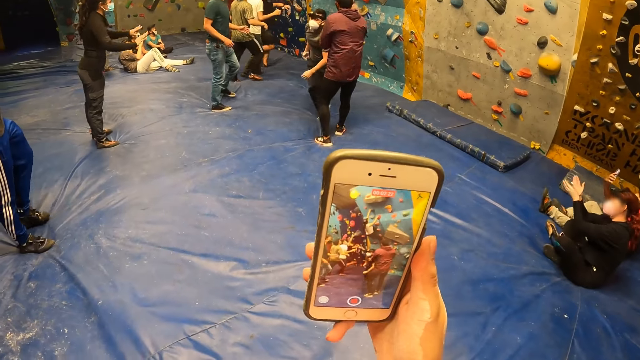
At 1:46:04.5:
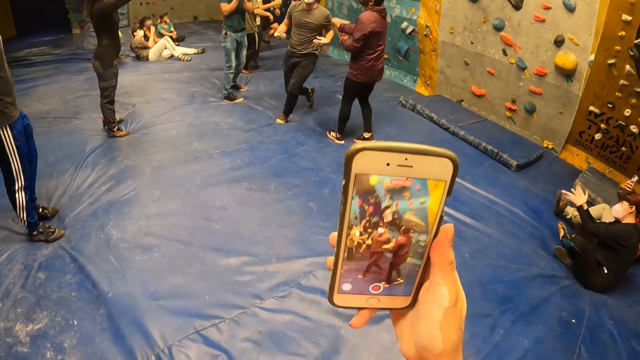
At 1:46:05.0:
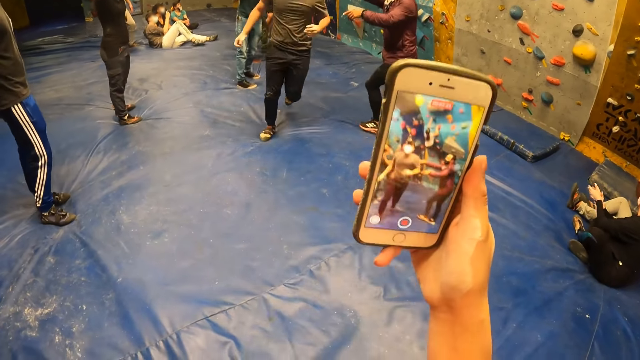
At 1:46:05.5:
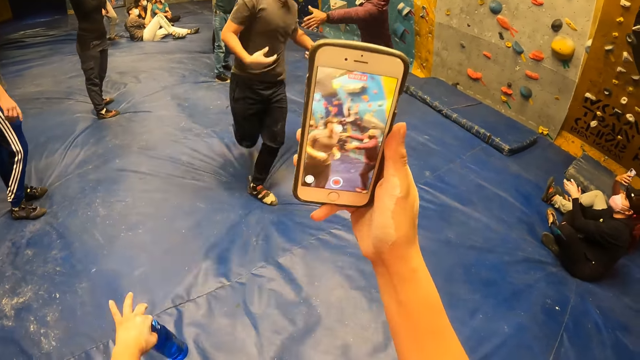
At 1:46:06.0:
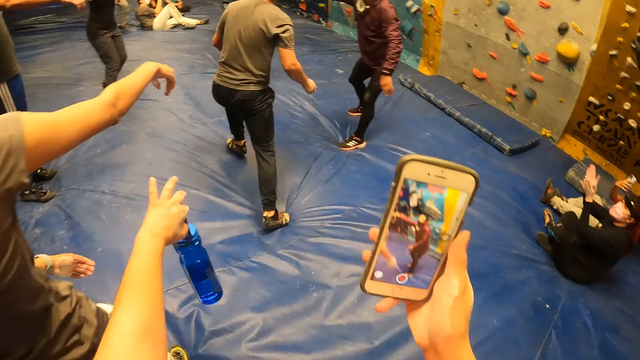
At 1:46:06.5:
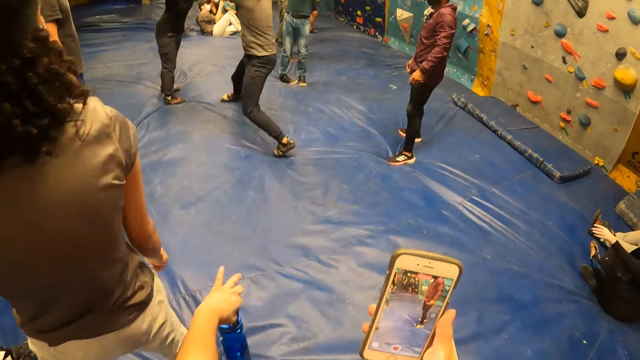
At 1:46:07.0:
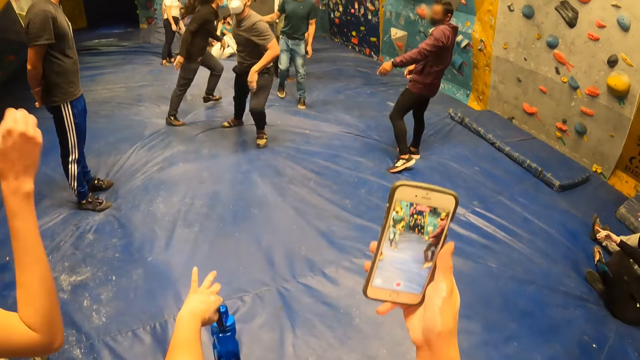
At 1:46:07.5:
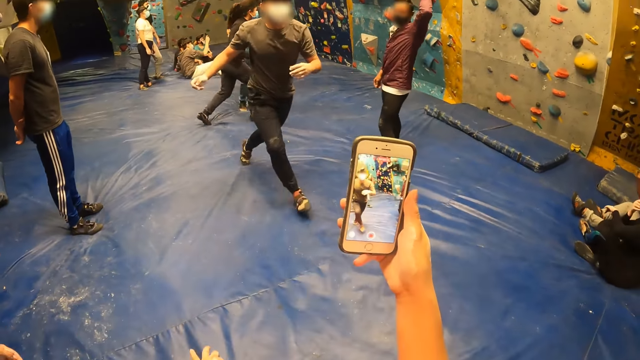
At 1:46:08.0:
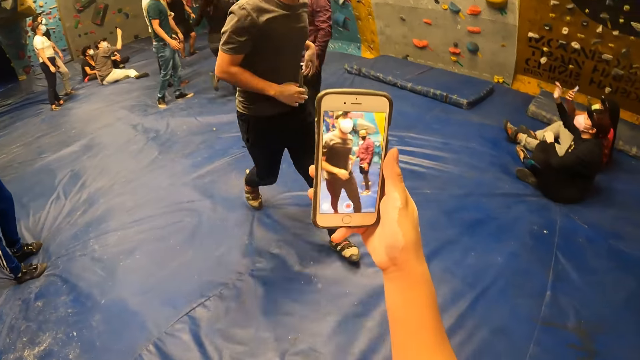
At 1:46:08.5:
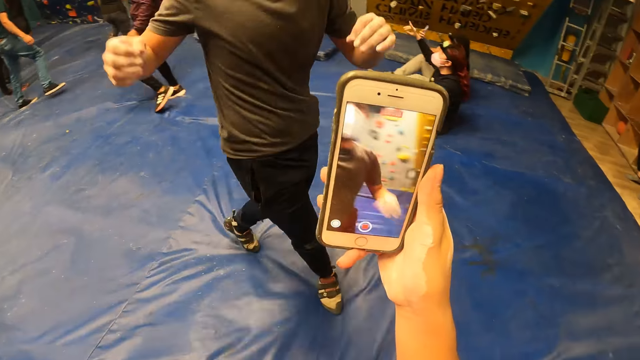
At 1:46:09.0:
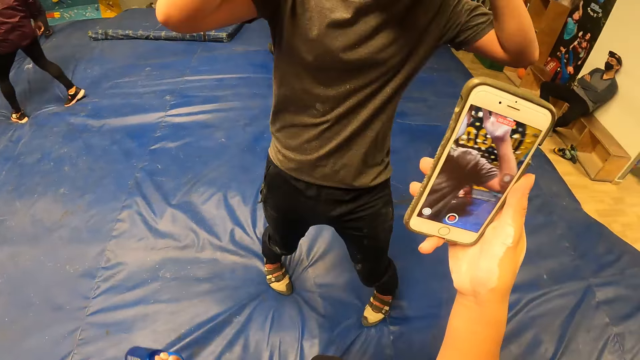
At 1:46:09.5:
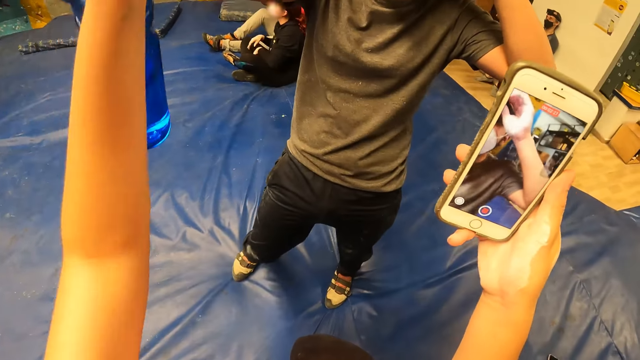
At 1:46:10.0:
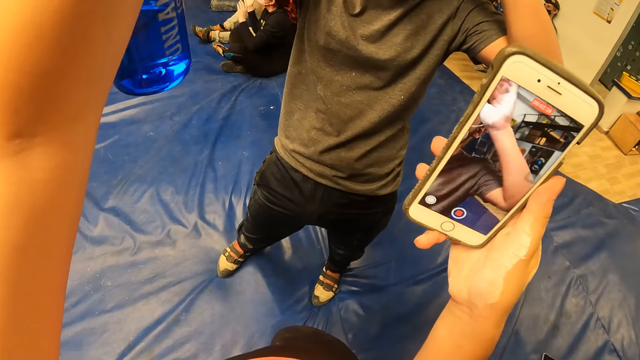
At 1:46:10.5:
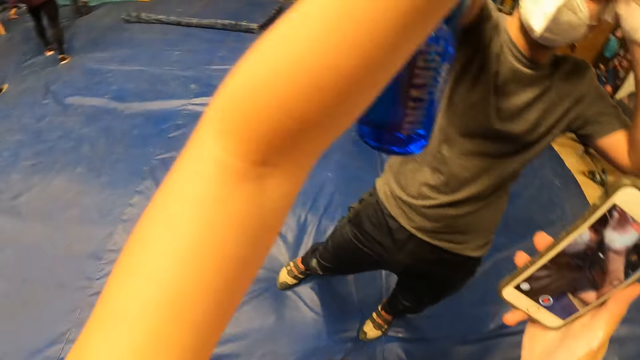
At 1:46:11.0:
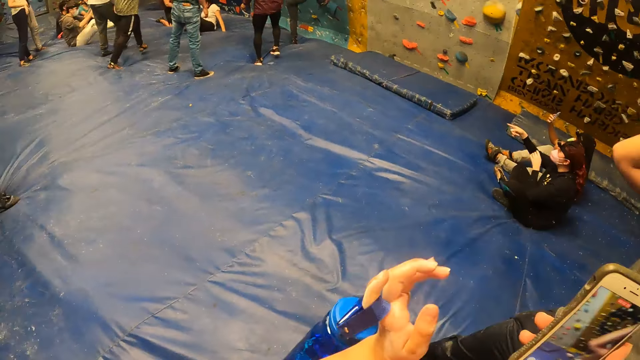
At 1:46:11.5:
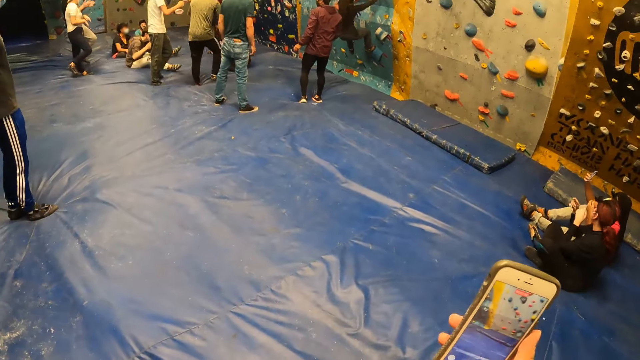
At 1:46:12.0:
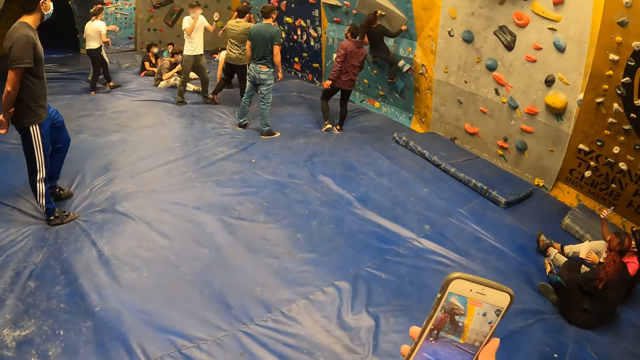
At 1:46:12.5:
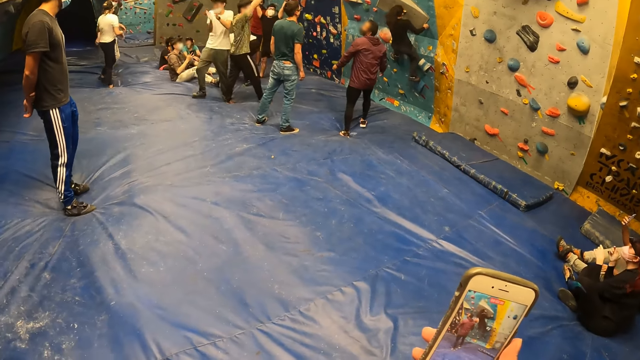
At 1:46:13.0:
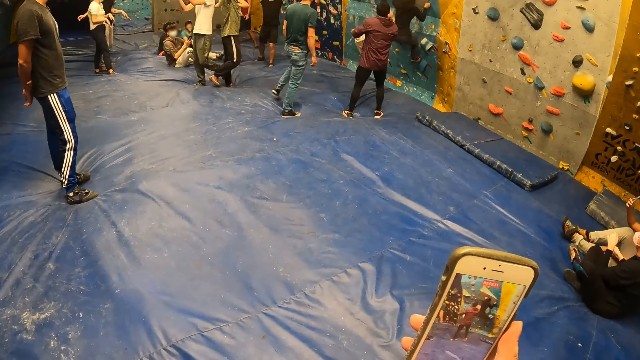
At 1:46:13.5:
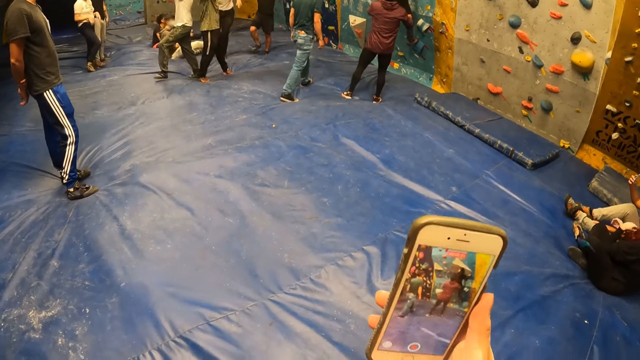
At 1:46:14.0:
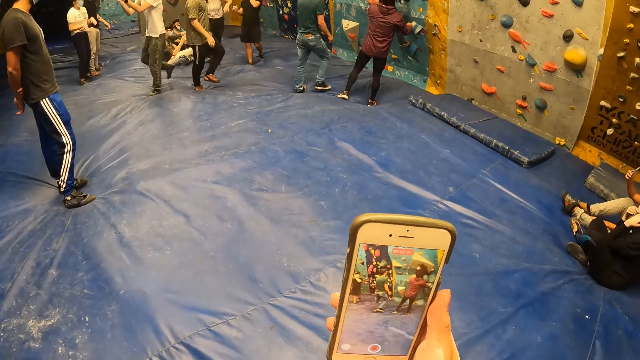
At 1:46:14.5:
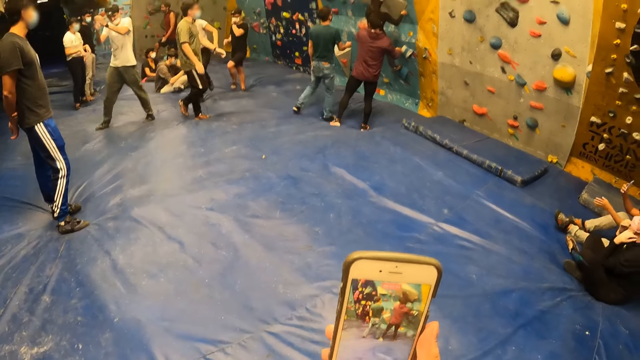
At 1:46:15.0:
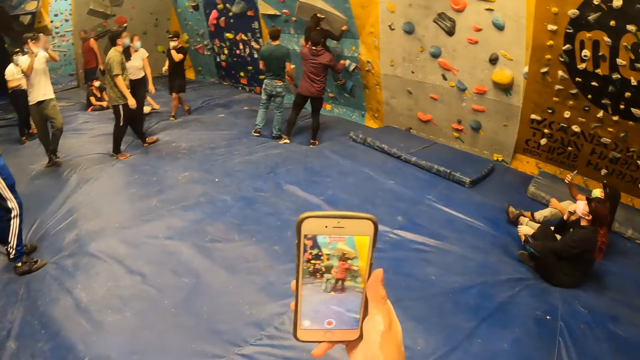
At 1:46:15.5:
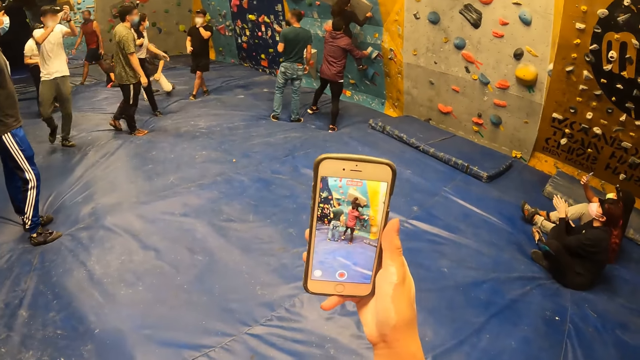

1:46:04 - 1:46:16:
A man runs towards the camera wearer. The camera wearer holds a water bottle with her left hand. She records on the phone. She lifts up the bottle with her left hand. She records on the phone. She looks at the man. She shakes hands with the man with her left hand.

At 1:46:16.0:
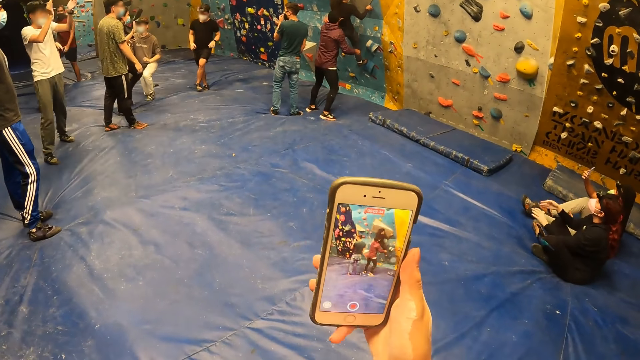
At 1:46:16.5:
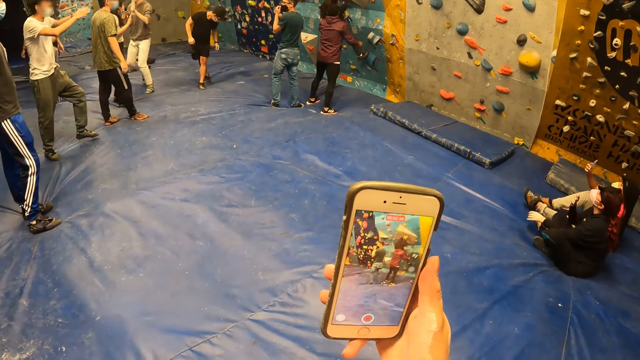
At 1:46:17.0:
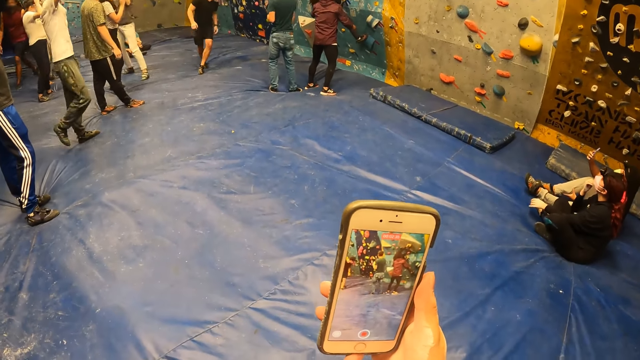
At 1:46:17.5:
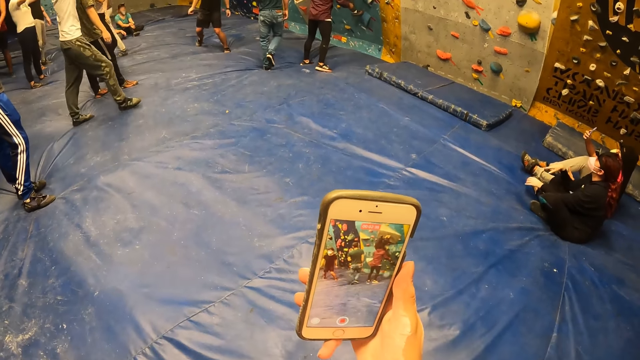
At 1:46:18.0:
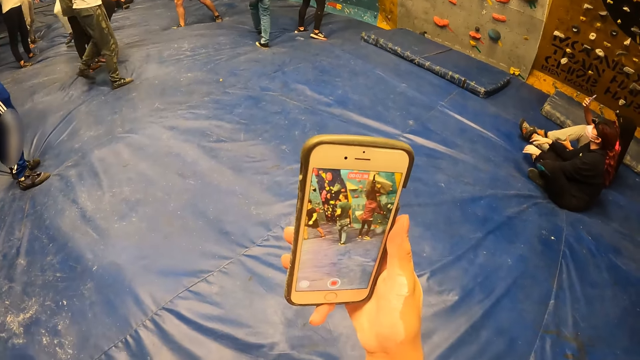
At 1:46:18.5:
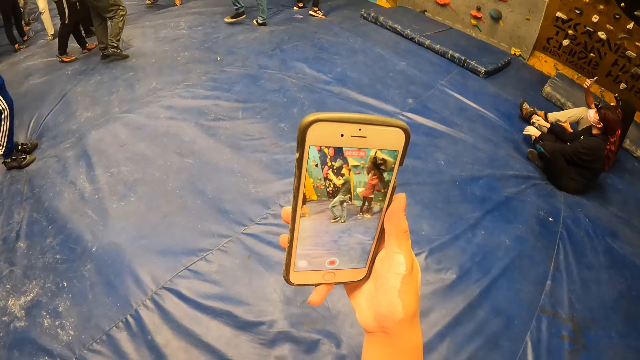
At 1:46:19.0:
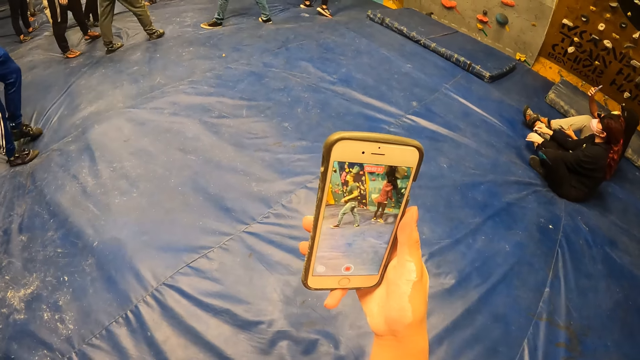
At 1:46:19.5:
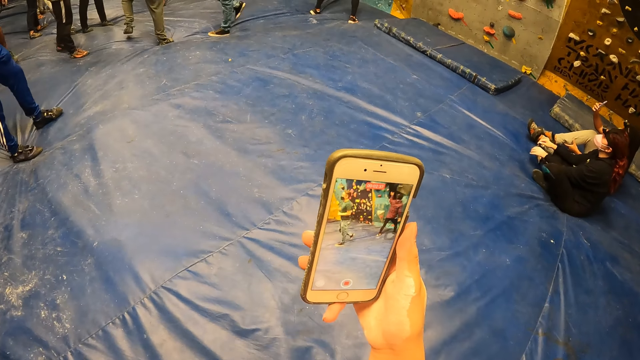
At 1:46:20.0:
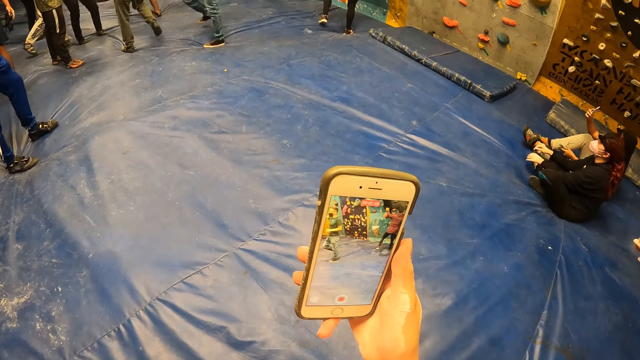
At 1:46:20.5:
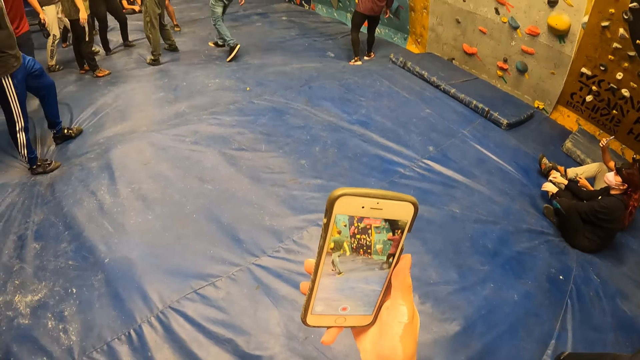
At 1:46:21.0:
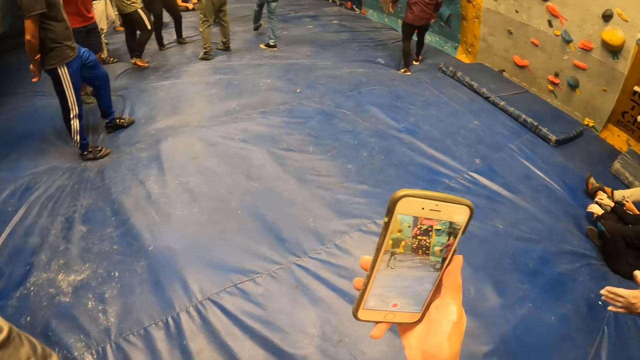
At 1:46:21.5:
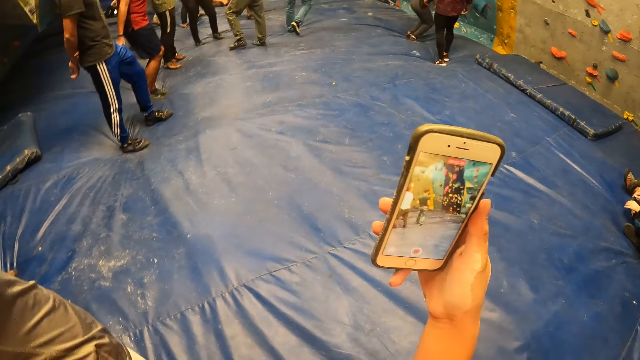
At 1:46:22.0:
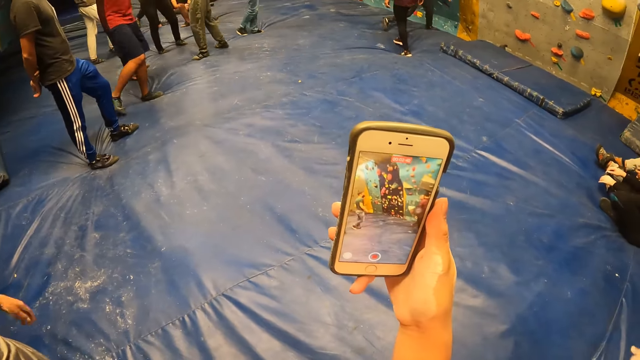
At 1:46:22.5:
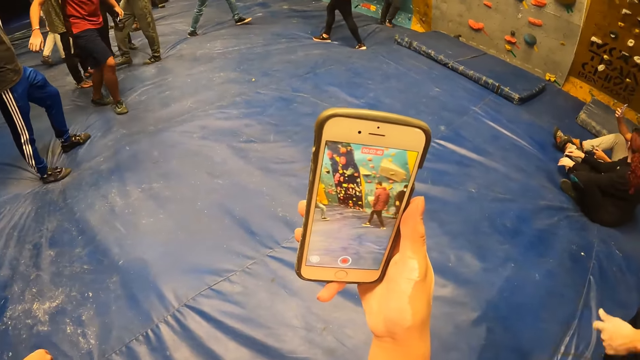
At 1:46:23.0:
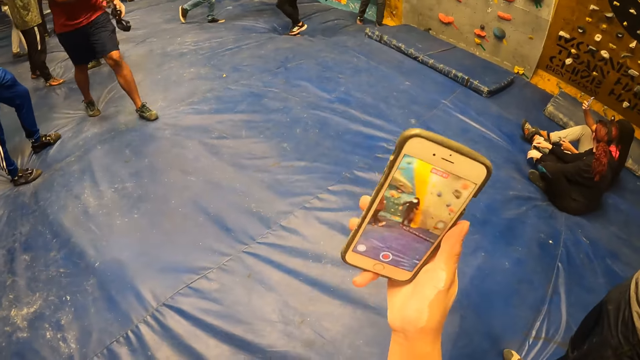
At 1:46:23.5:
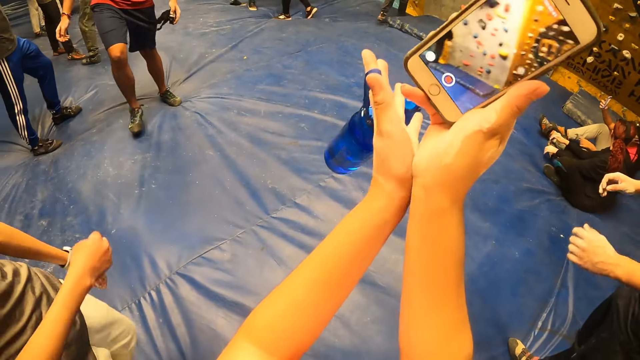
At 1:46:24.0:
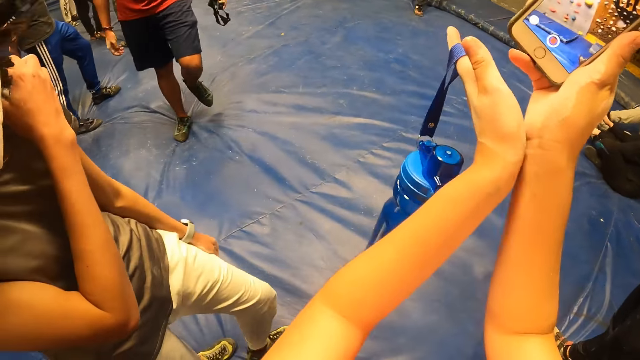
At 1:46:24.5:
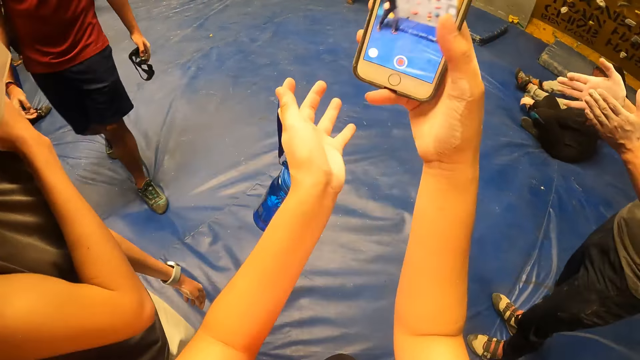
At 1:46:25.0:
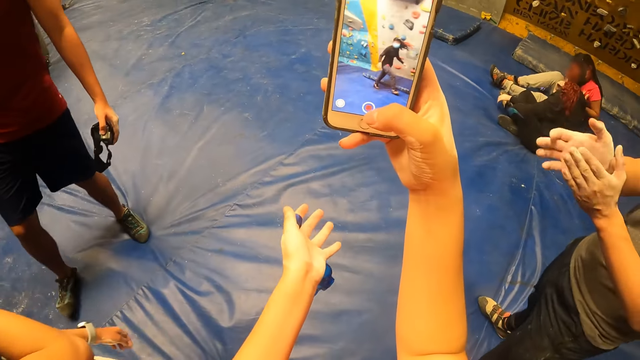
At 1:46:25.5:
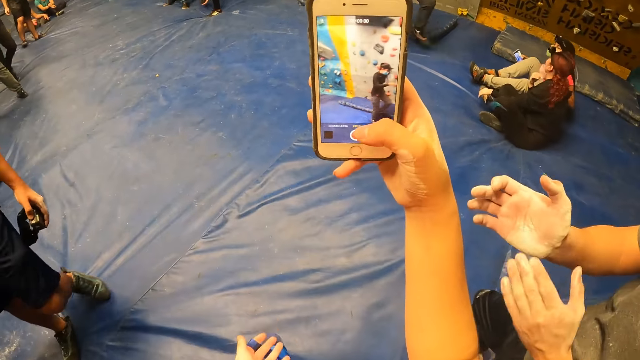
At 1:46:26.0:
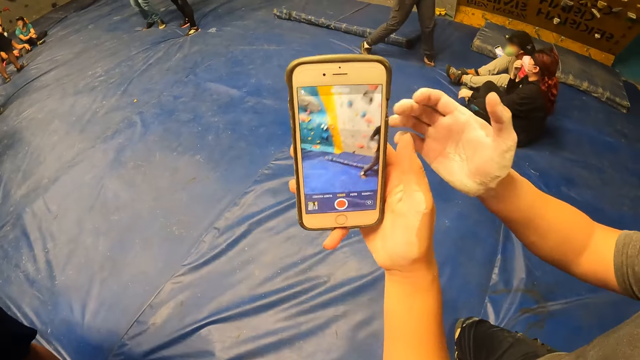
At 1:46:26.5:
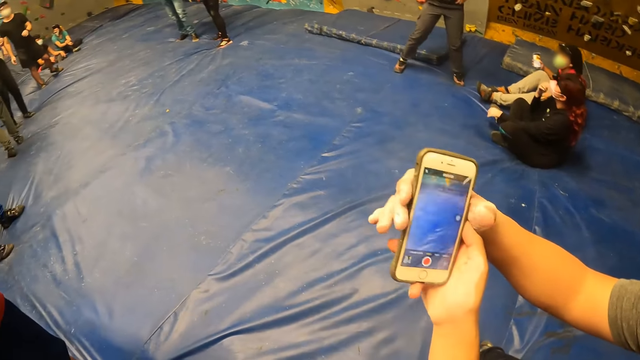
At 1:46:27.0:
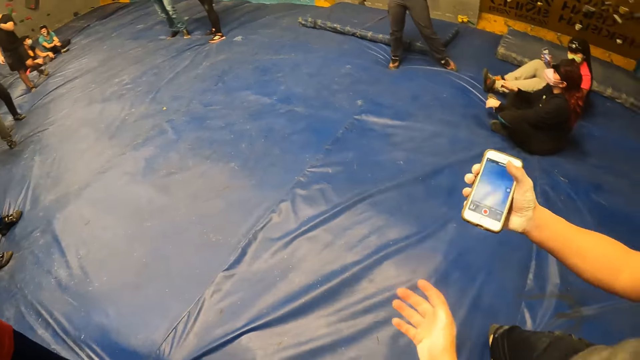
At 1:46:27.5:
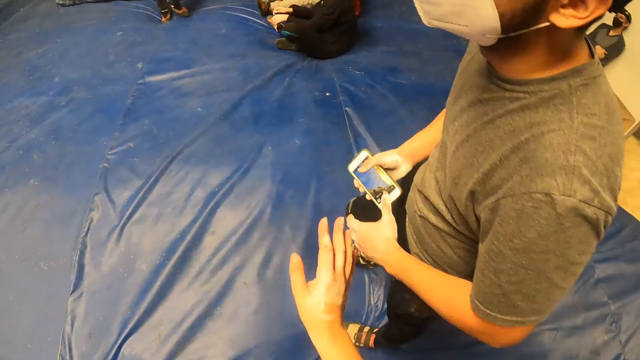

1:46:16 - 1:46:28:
The camera wearer lifts both hands. A man claps hands. The camera wearer presses the phone. She passes the phone to the man with her right hand. The man picks the phone from the camera wearer.
